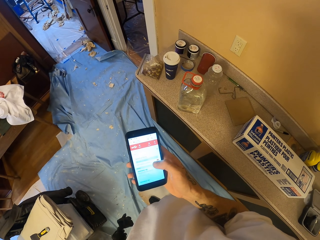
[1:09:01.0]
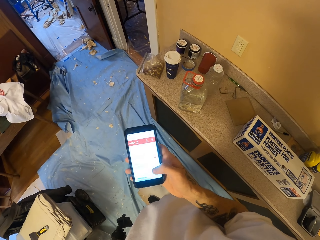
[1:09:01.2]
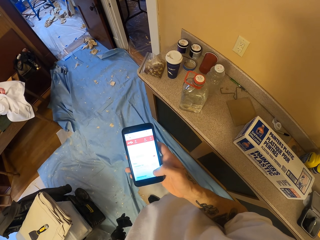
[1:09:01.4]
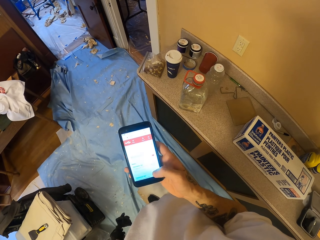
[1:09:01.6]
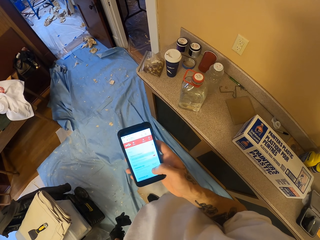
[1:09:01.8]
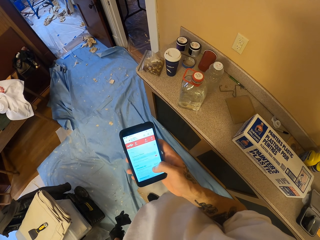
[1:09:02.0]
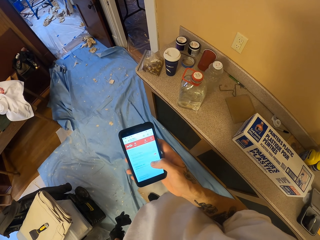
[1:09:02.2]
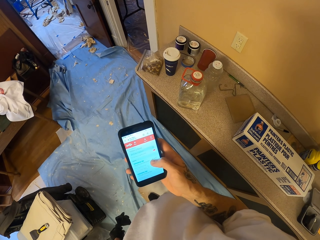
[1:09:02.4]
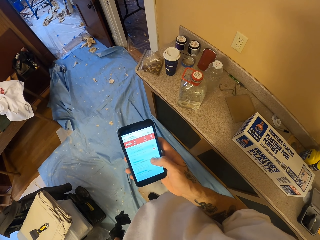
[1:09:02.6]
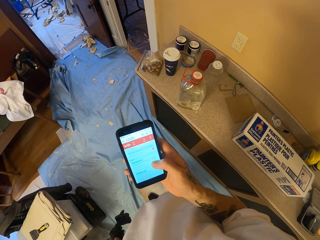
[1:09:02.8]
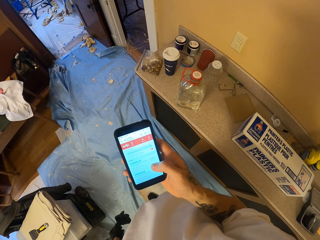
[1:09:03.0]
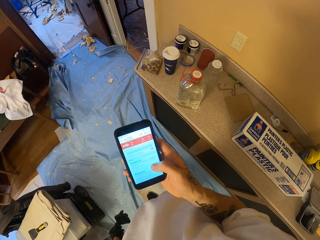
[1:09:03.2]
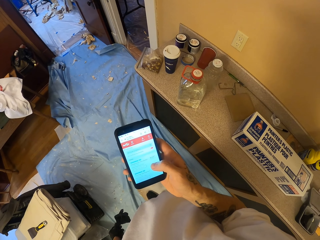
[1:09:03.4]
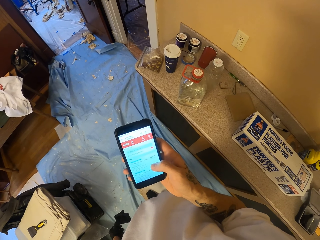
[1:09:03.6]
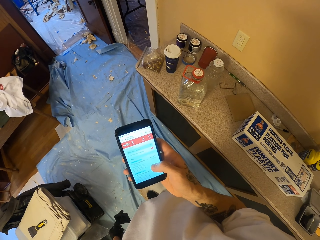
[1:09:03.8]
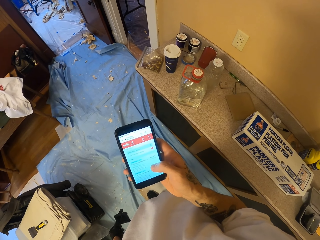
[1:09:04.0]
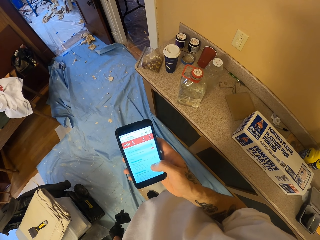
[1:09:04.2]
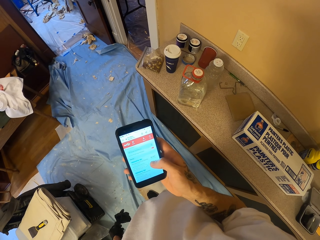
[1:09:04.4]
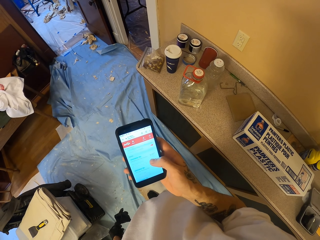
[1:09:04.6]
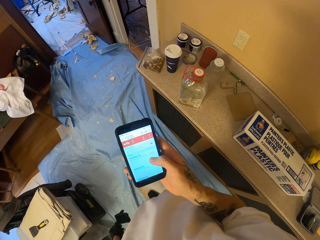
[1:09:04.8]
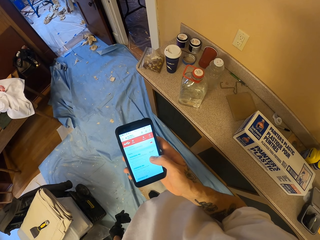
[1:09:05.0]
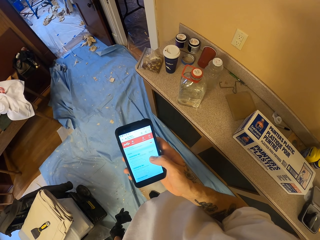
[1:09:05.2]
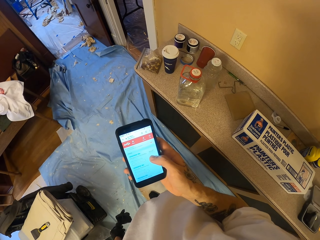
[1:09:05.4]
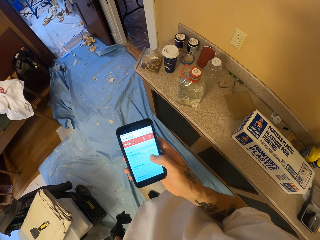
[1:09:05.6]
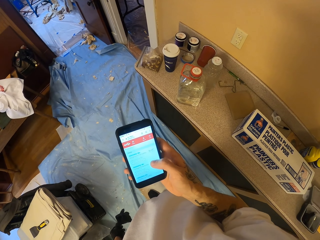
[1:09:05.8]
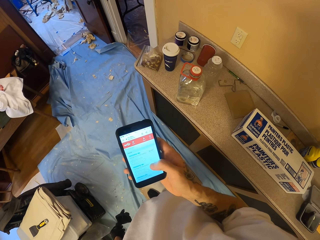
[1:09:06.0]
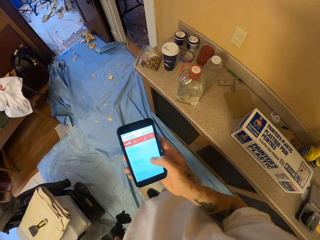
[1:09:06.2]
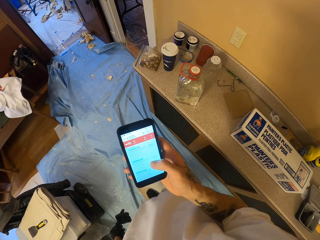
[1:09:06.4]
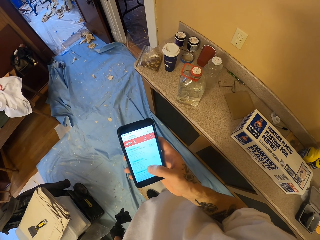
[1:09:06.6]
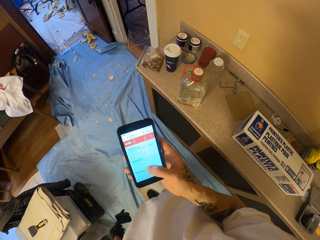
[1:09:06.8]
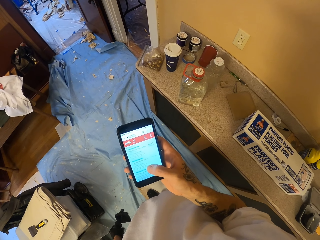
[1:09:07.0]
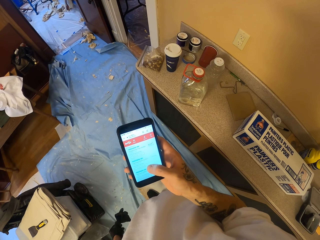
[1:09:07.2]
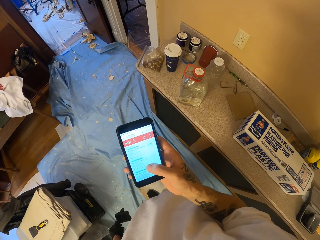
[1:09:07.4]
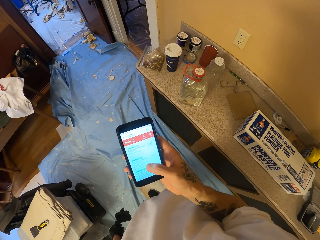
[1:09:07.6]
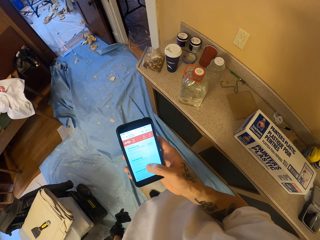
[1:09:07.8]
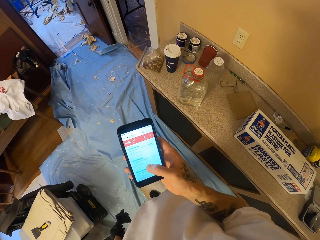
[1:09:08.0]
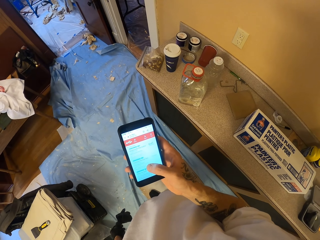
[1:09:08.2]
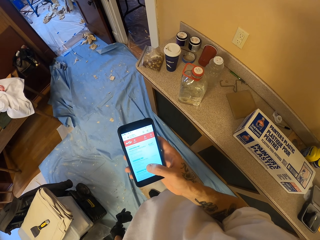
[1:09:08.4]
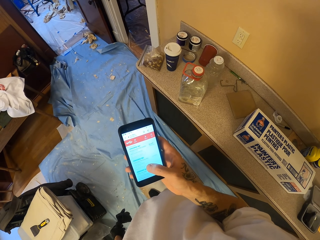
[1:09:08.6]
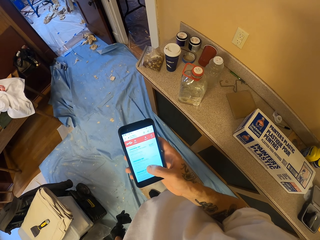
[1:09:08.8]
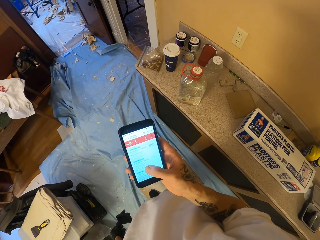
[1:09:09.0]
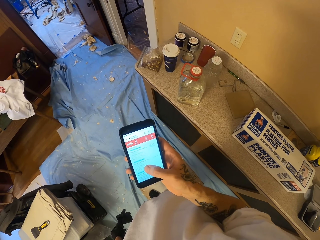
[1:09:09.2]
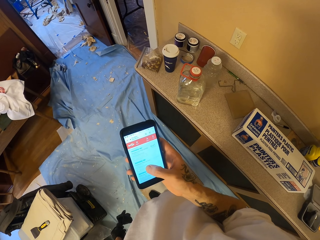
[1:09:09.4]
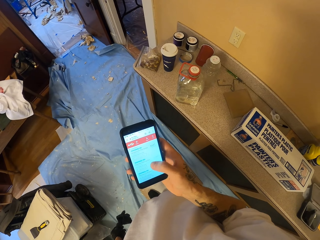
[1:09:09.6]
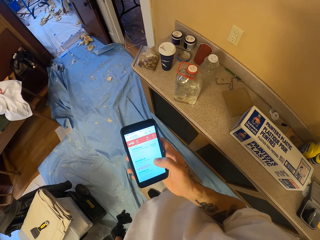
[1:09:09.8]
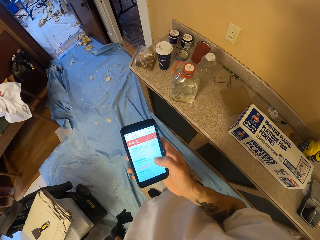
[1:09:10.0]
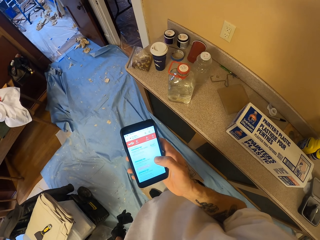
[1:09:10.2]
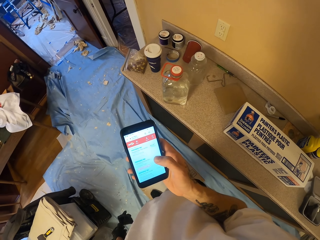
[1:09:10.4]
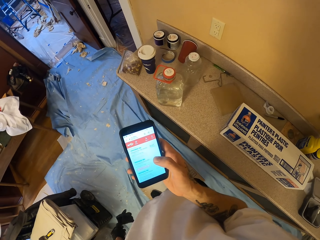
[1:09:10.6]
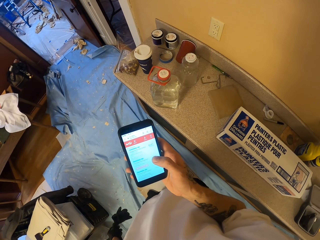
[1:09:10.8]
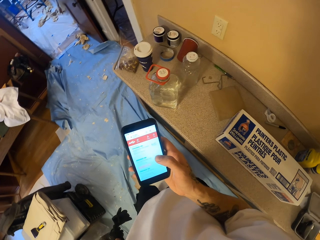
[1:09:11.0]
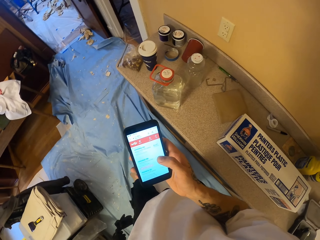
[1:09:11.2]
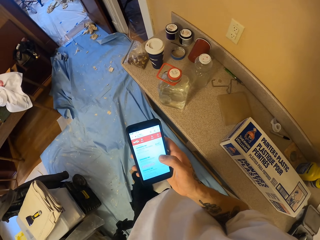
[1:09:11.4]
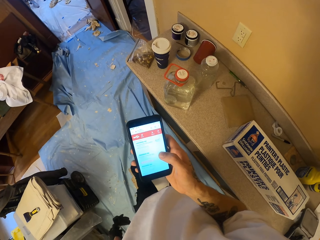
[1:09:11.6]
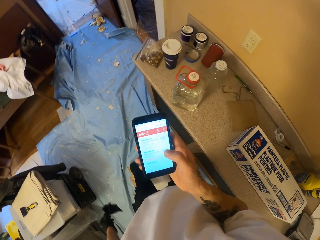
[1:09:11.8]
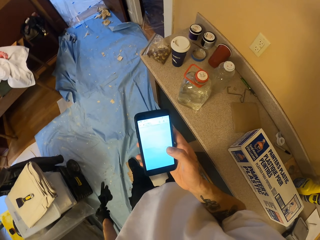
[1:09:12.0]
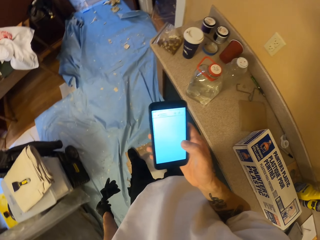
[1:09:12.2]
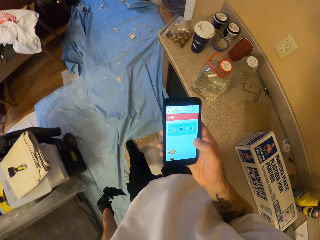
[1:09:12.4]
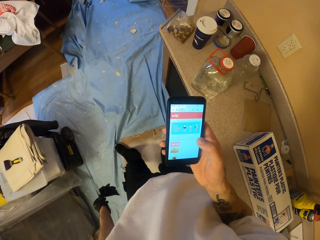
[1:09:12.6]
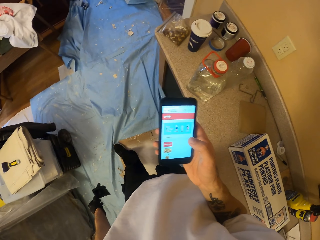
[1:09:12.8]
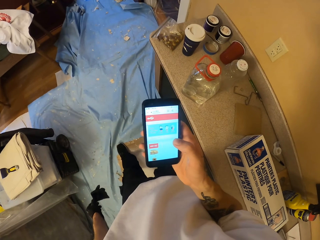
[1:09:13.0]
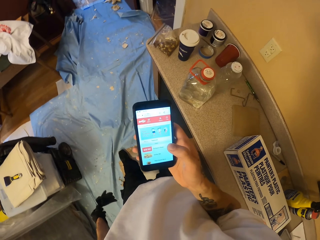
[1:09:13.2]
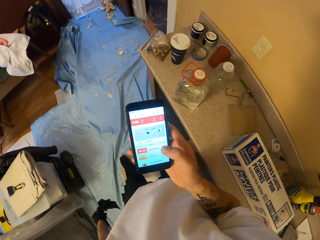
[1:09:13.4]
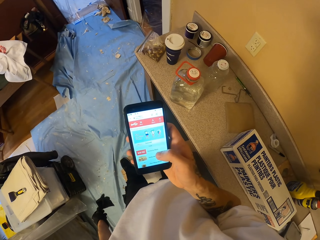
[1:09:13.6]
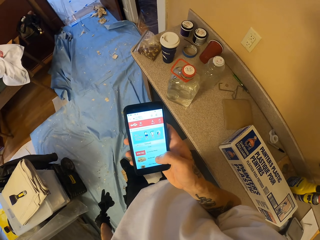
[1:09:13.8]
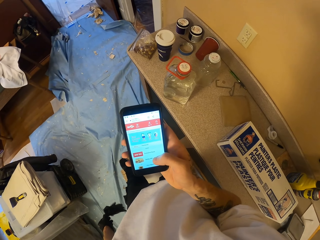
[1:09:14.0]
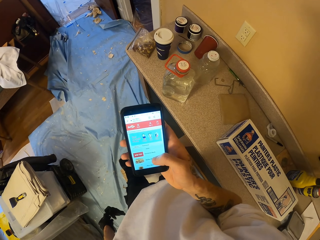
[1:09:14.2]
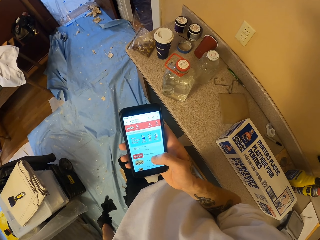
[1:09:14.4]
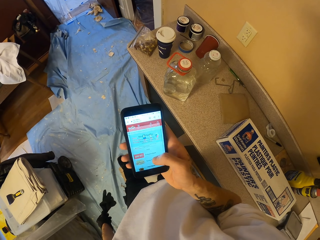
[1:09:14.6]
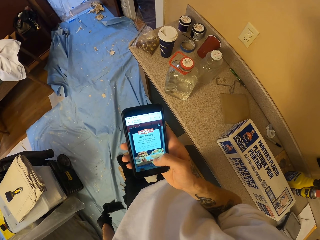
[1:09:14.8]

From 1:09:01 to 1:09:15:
The camera wearer operates the phone. They stare at the phone. They operate the phone. They operate the phone again. They move the left leg. They operate the phone.

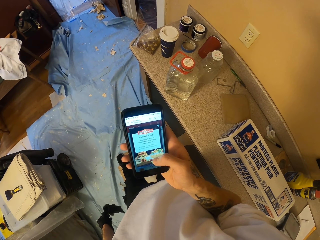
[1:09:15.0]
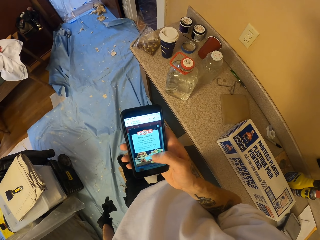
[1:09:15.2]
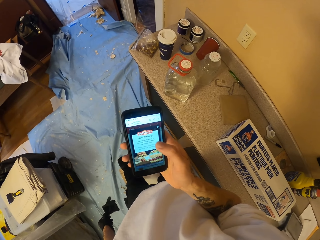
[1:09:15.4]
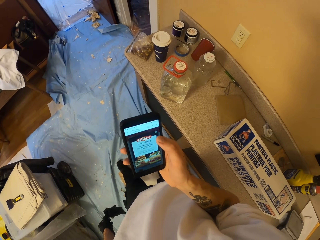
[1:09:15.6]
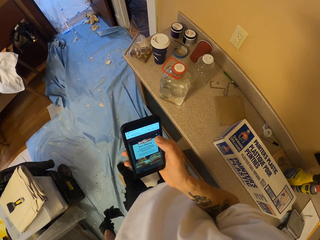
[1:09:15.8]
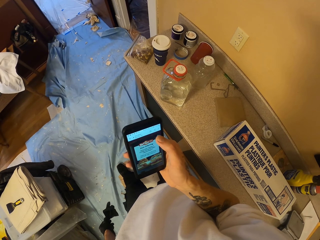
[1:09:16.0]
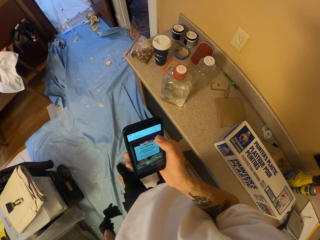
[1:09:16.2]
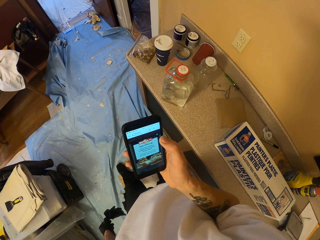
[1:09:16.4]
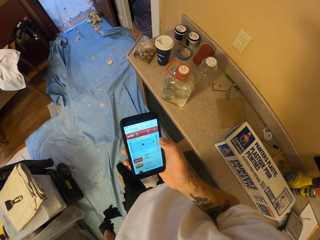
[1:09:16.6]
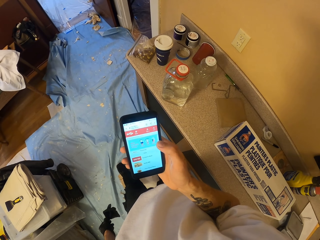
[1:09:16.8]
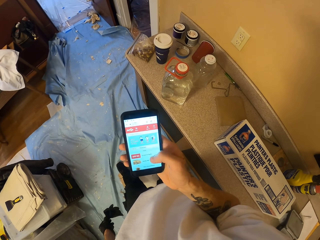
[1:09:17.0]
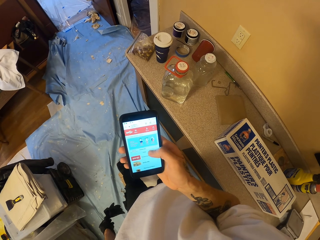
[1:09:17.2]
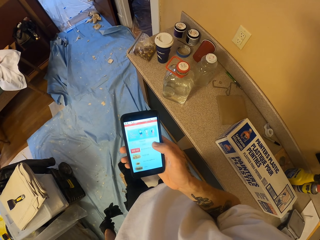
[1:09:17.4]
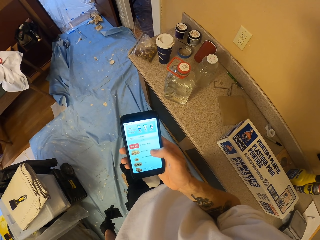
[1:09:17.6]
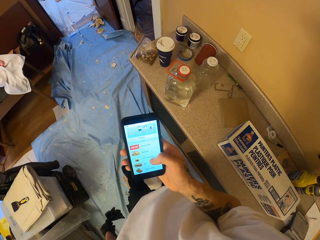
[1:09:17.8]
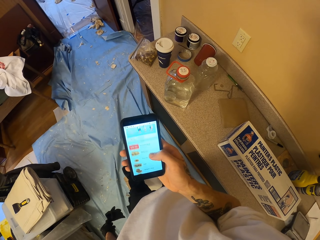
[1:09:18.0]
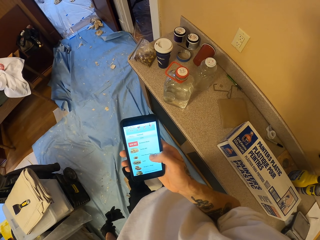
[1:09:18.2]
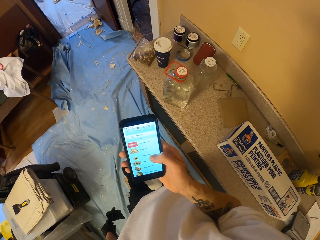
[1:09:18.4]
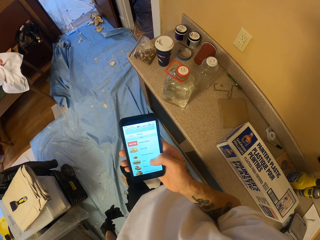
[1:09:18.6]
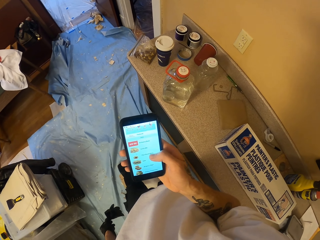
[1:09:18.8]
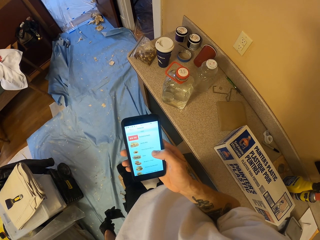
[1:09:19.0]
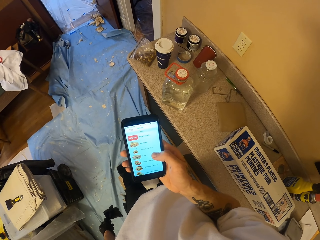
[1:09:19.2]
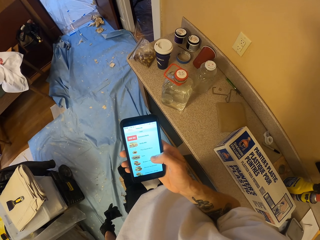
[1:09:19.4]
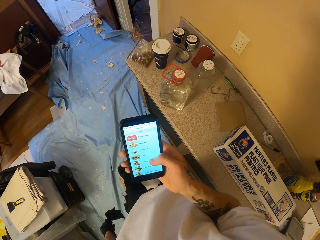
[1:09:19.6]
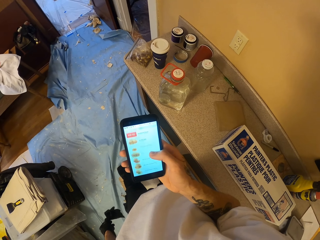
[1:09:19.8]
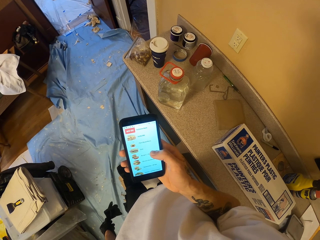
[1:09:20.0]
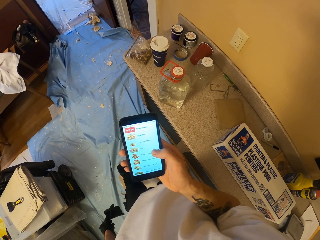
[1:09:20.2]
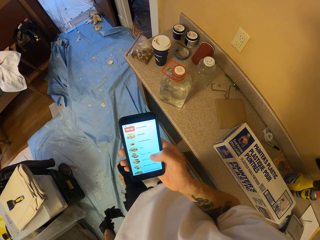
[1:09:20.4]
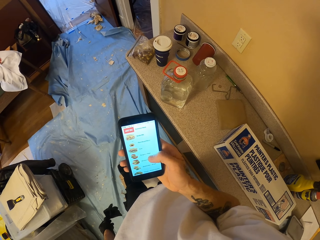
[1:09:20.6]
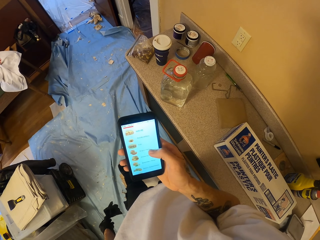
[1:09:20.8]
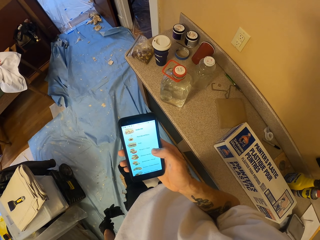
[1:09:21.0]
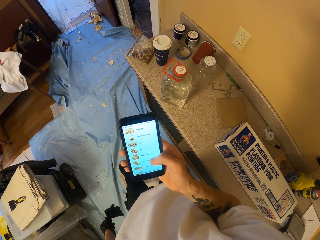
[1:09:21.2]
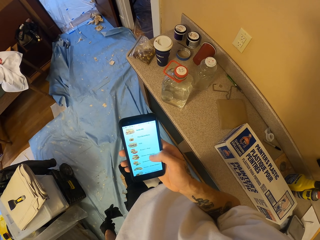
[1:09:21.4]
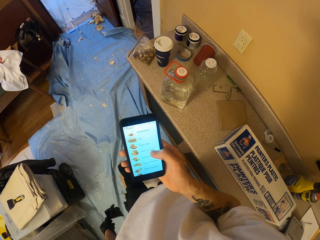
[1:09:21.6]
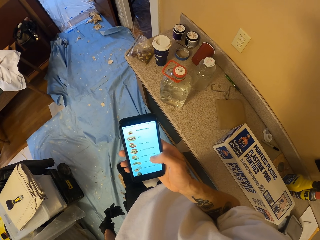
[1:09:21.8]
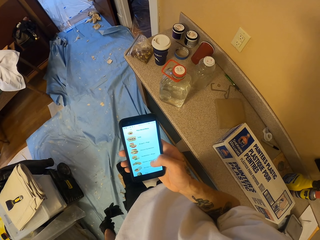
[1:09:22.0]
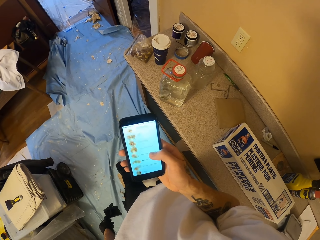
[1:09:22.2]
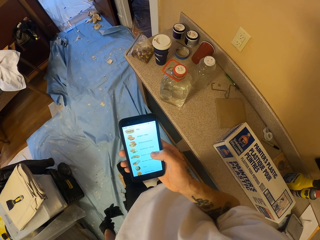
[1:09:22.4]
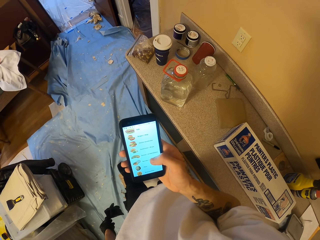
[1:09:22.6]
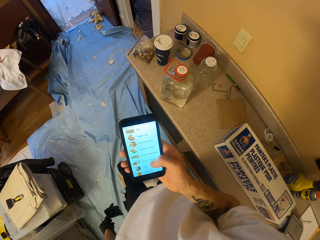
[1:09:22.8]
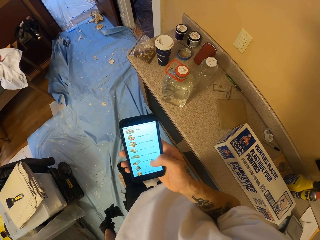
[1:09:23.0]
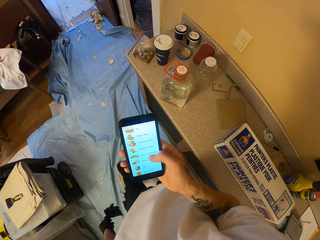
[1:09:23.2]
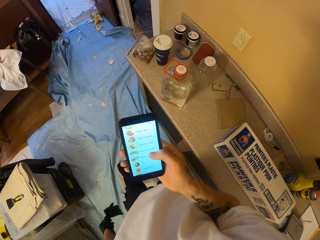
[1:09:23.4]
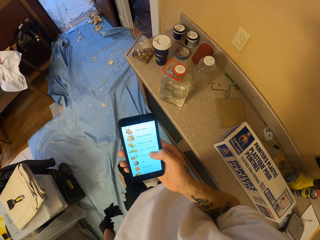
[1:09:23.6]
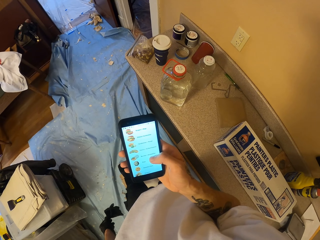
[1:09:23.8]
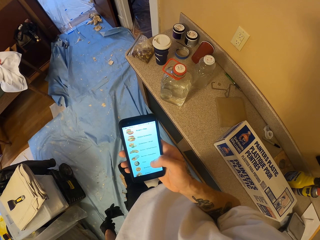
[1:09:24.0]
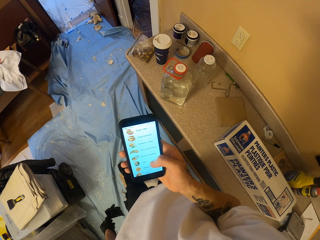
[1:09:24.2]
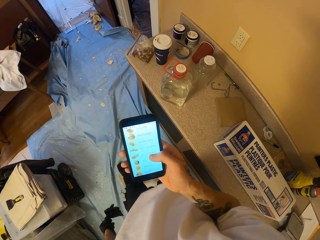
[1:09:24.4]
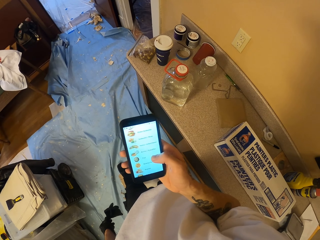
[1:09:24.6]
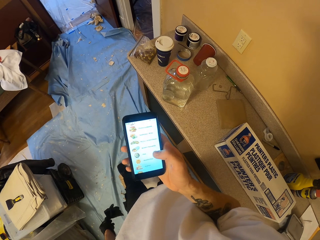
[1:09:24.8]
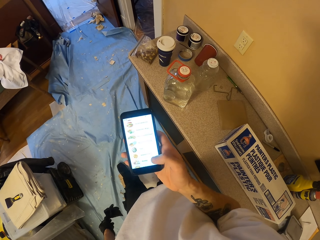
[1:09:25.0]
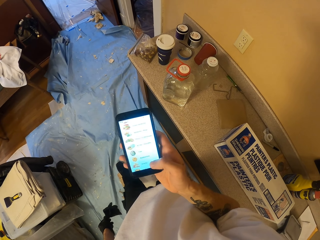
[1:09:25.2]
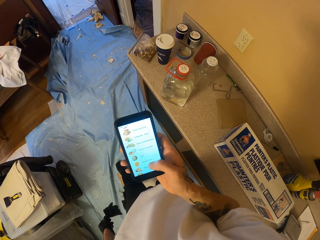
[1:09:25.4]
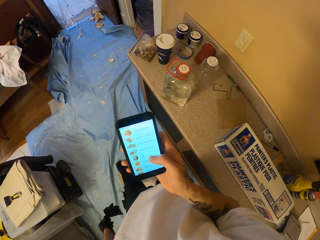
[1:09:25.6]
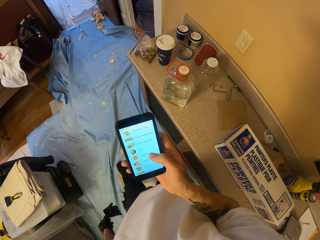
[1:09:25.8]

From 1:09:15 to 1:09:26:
The camera wearer operates the phone. They scroll the phone. They scroll the phone again.
